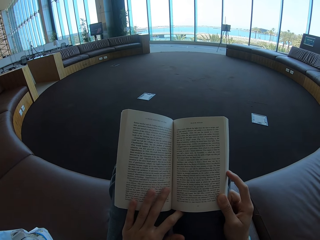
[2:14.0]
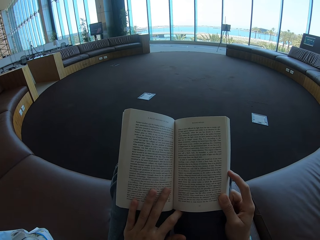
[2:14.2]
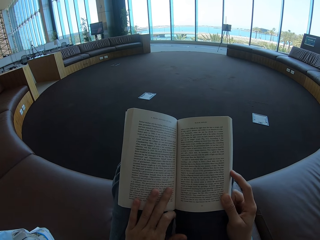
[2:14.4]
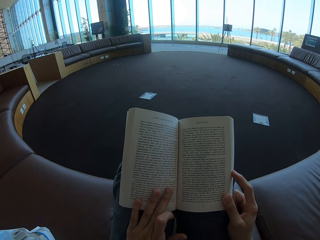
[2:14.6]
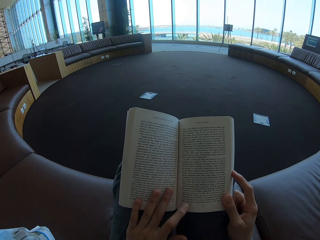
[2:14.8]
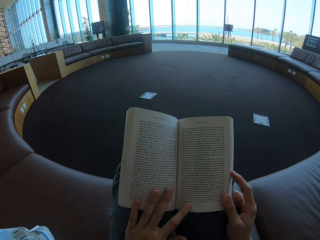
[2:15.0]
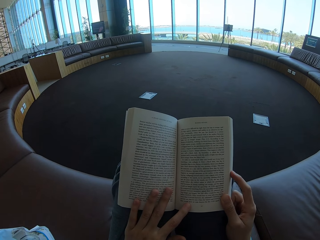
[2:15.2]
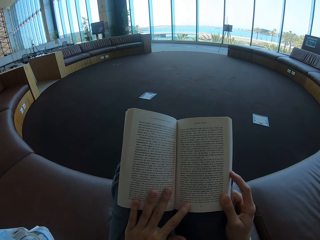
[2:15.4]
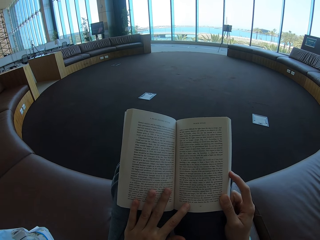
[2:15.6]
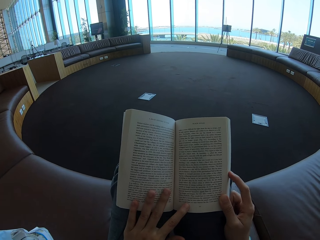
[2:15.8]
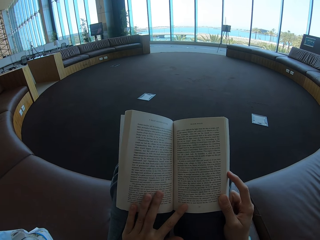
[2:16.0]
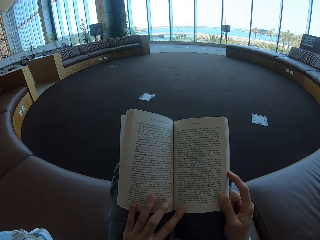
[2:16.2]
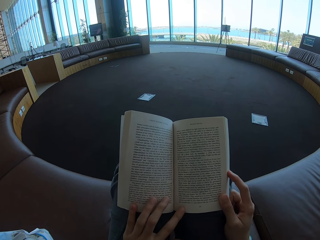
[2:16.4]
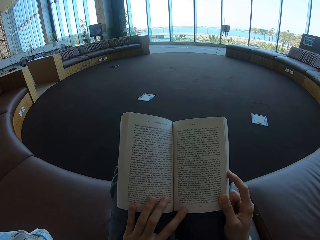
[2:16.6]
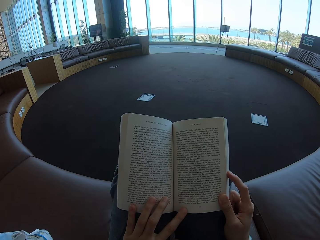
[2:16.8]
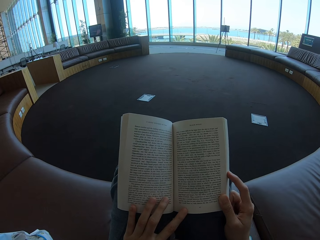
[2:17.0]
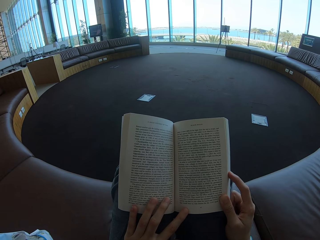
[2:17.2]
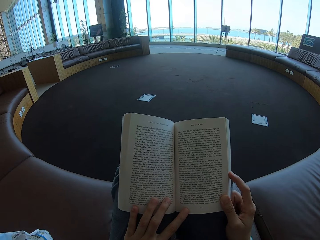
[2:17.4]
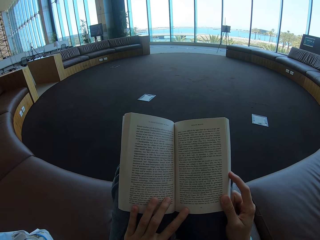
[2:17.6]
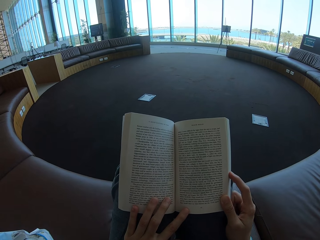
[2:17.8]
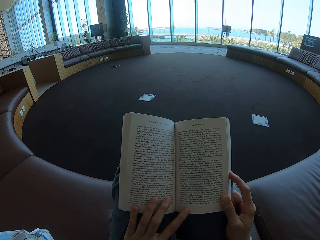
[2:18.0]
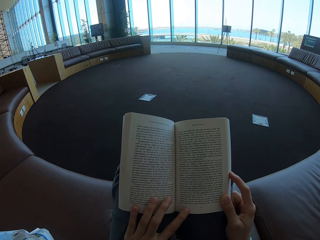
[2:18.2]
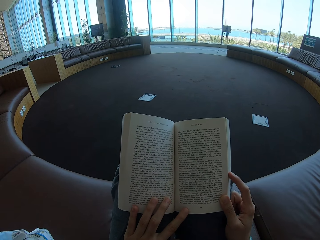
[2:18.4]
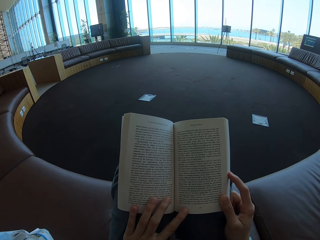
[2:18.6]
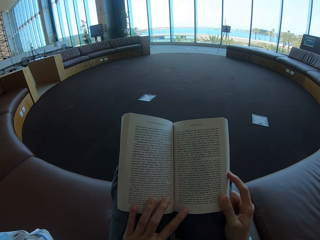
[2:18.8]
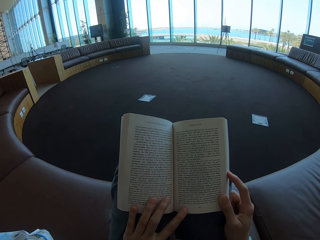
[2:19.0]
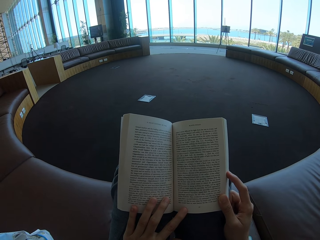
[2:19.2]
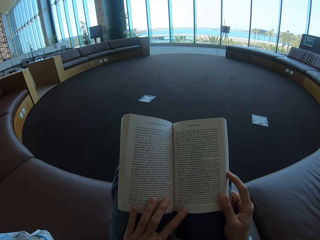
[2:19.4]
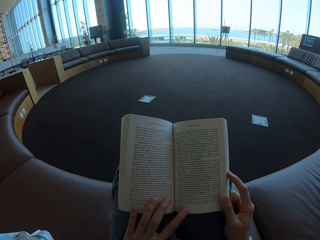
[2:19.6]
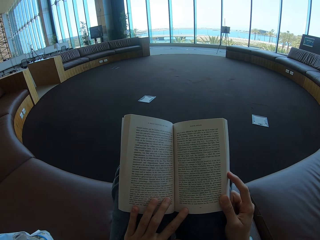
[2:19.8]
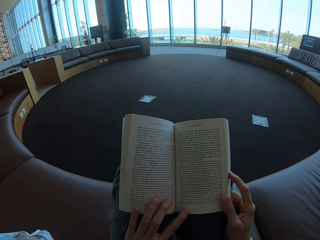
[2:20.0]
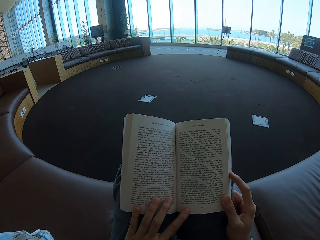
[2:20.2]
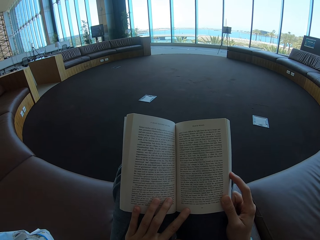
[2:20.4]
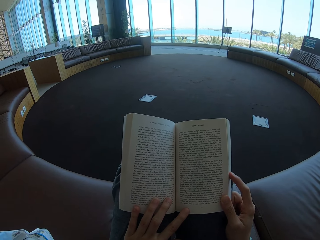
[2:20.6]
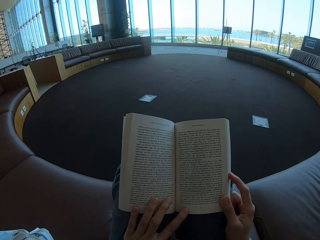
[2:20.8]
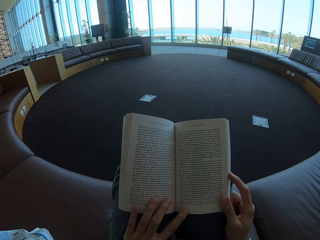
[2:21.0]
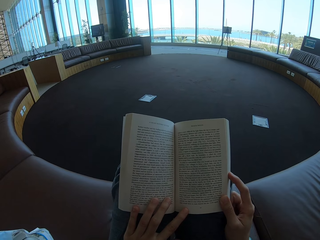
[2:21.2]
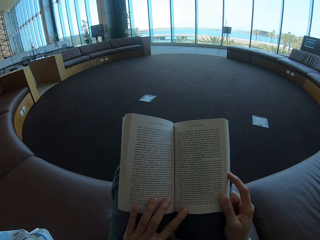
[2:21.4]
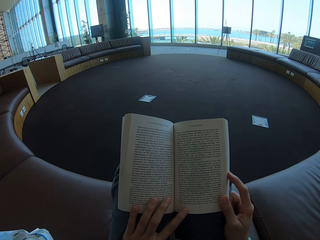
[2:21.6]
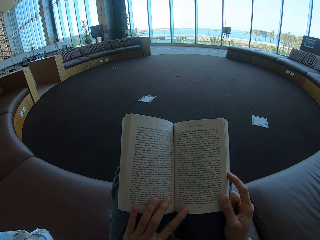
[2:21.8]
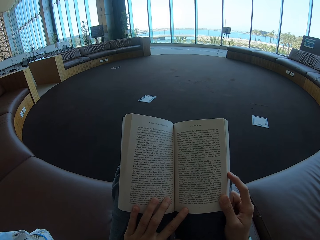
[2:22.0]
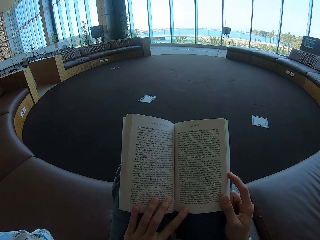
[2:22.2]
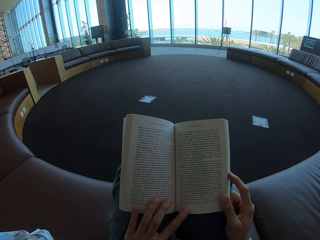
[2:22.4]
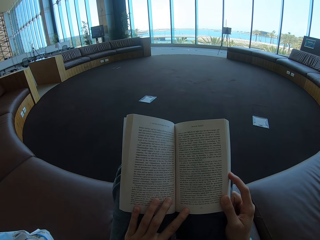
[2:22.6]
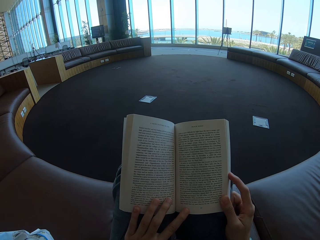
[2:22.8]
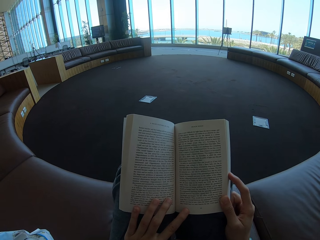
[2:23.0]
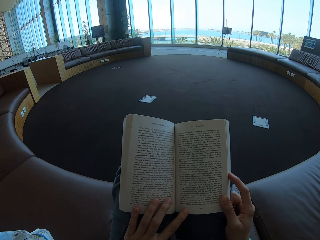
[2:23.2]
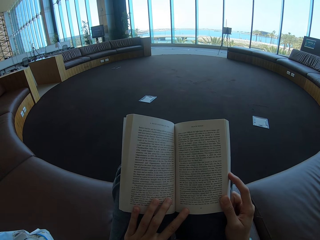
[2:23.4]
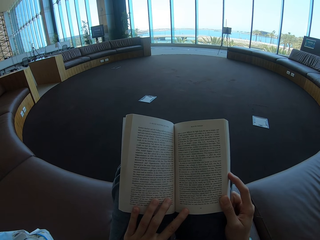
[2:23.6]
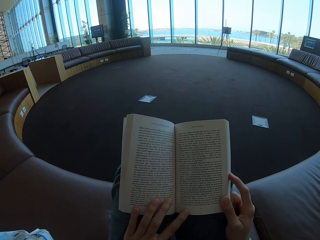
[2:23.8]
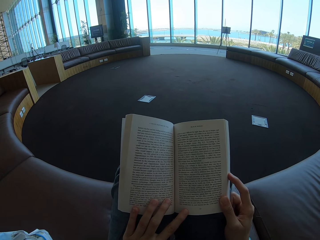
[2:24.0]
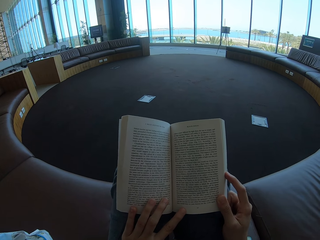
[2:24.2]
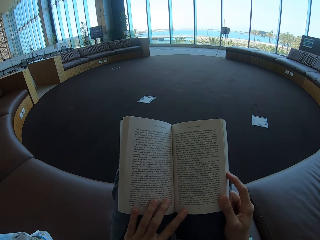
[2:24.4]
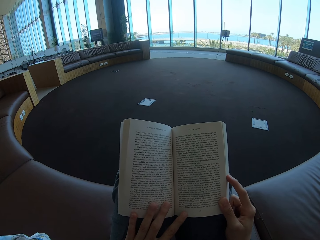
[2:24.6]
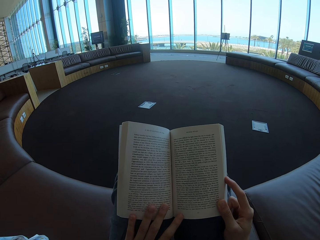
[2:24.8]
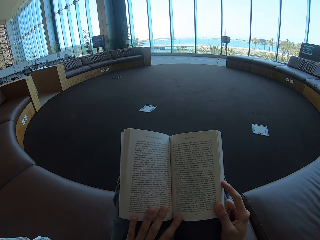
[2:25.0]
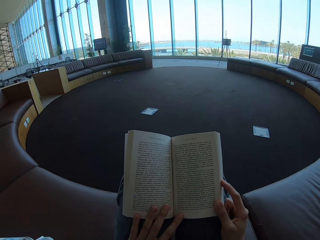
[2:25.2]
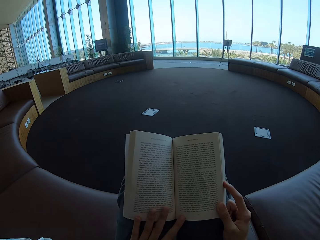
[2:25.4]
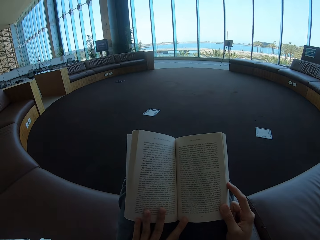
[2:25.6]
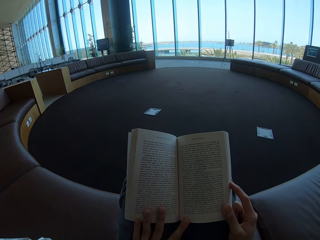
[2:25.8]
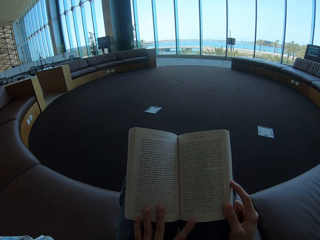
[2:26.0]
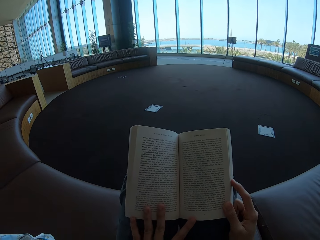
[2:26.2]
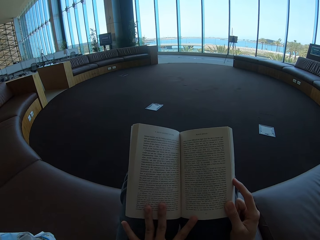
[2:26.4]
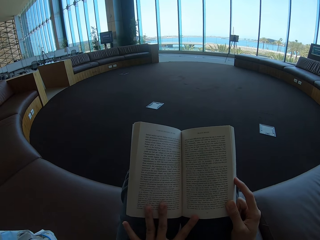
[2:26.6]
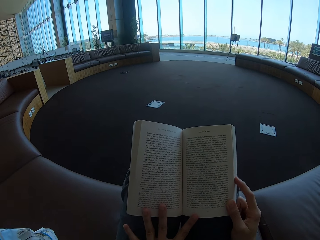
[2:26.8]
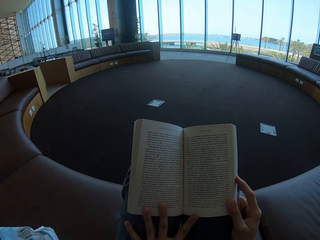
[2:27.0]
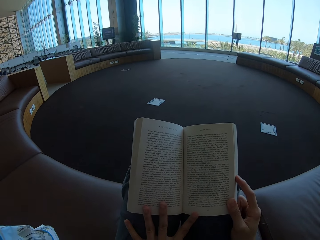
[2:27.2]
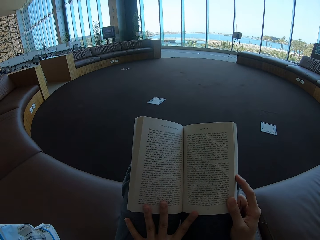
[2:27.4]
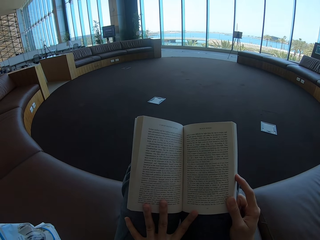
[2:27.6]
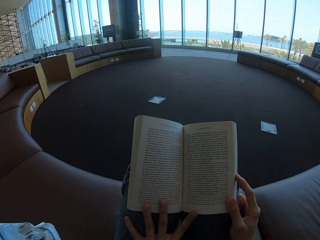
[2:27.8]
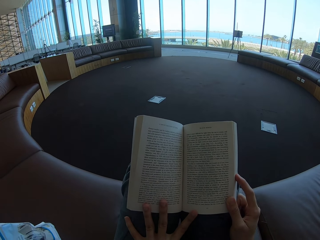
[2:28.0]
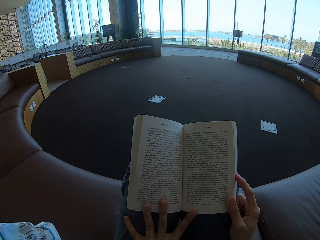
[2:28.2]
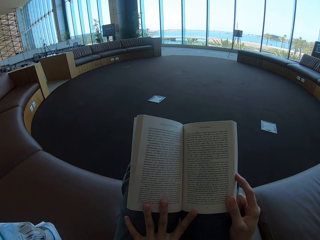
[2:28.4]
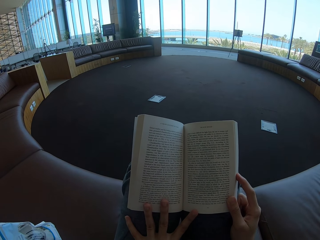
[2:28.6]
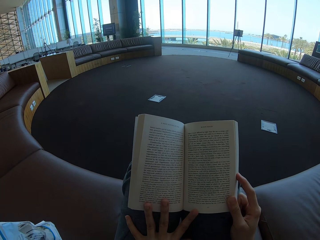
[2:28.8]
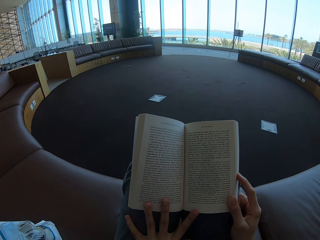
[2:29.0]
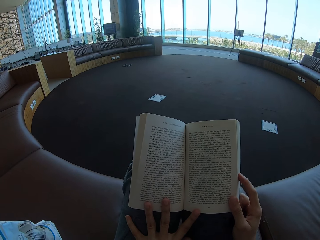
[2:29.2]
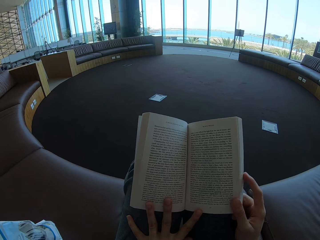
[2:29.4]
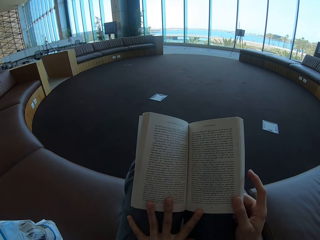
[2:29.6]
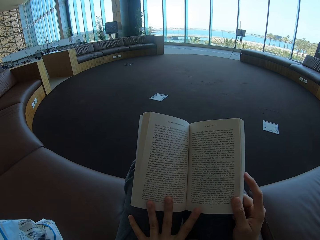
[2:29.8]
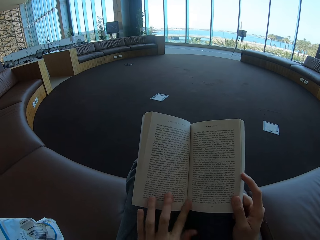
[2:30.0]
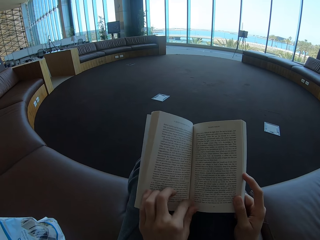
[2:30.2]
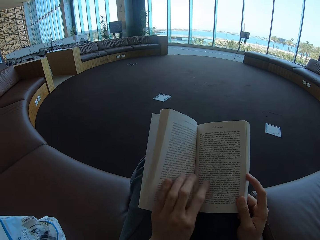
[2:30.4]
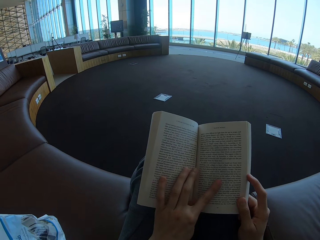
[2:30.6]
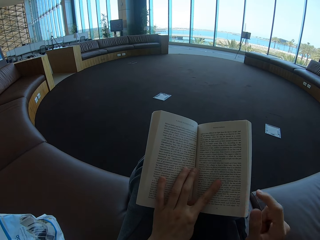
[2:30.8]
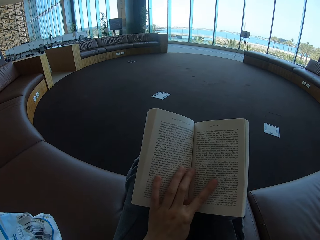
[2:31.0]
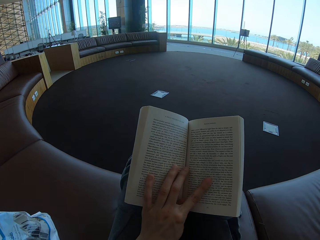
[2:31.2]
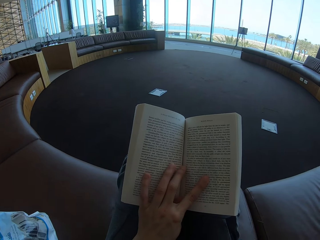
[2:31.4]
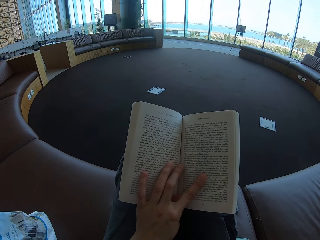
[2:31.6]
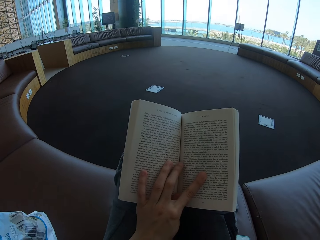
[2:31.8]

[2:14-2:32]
The camera wearer reads a book. They move the fingers a bit.

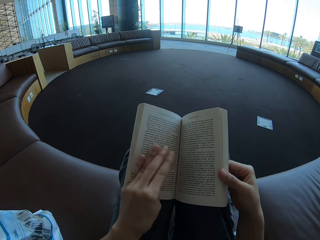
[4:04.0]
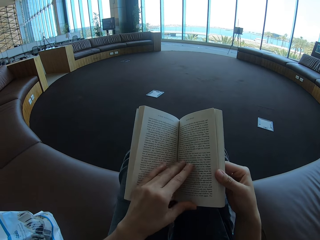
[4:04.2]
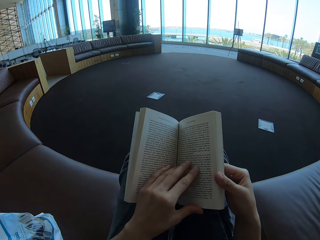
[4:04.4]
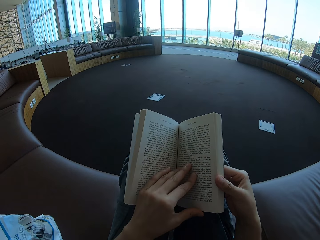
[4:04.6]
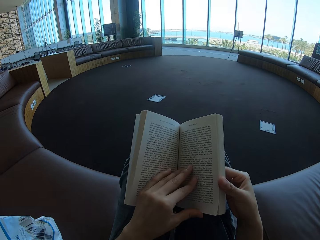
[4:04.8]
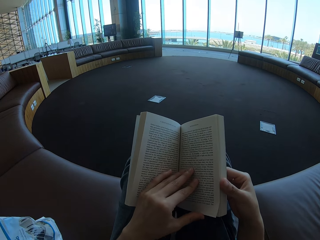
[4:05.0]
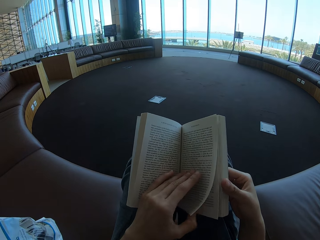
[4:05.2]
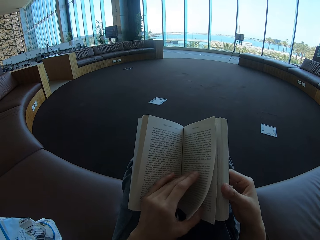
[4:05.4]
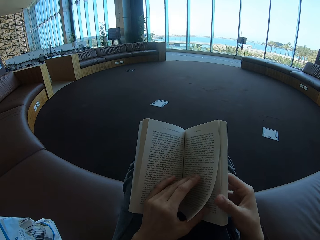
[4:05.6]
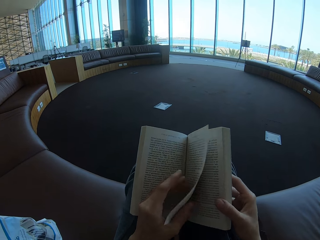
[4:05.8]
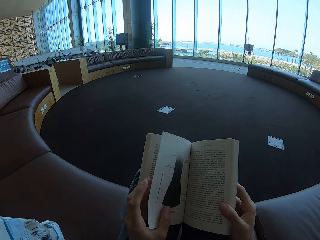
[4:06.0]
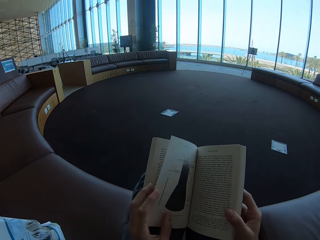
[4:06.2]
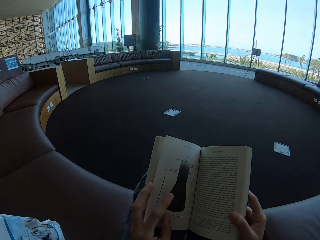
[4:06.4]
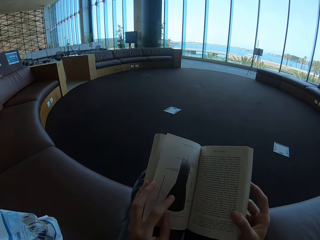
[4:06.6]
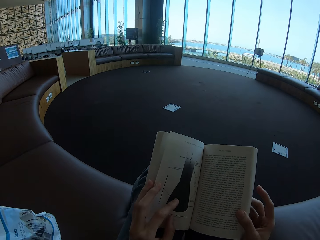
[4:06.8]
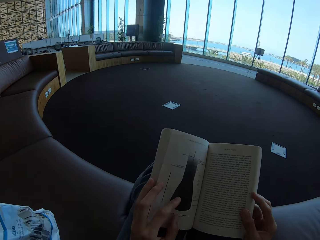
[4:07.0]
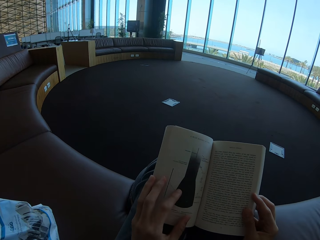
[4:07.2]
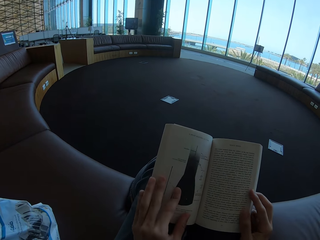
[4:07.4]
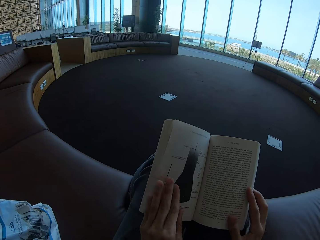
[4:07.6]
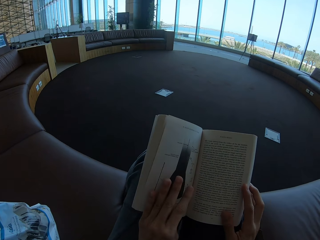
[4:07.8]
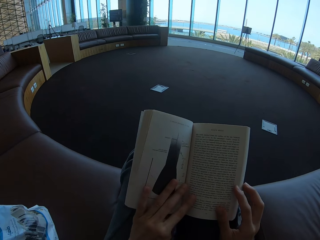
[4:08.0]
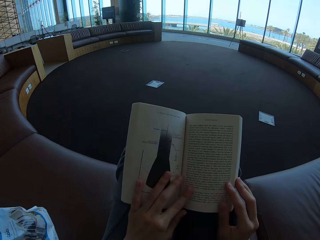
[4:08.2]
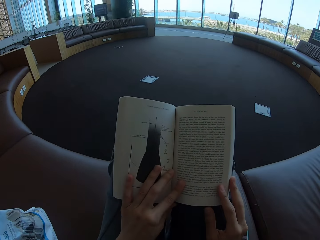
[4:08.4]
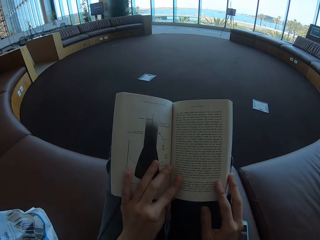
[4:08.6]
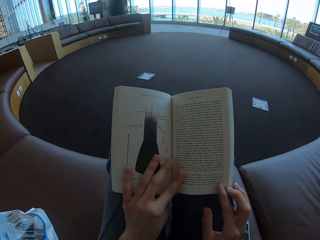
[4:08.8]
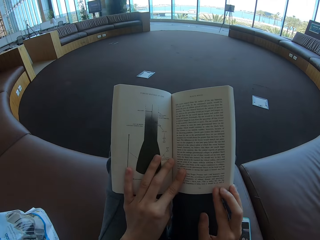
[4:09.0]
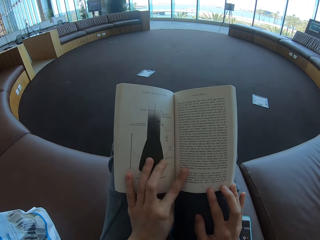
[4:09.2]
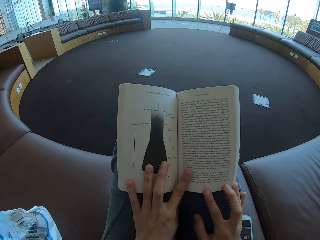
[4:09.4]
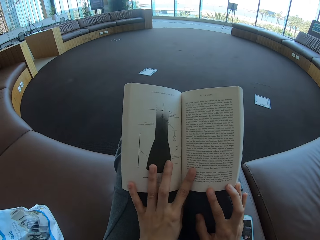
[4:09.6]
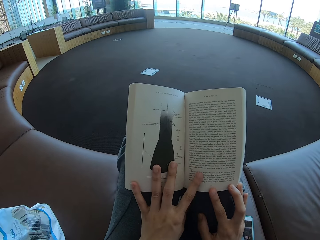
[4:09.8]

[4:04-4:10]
The camera wearer flips the pages.
